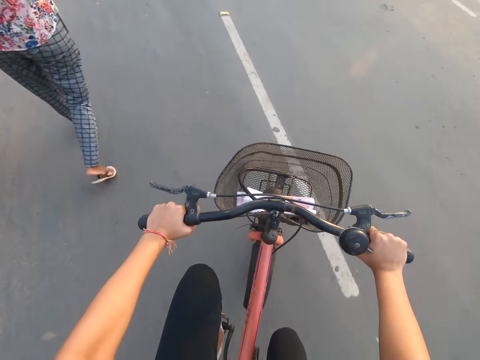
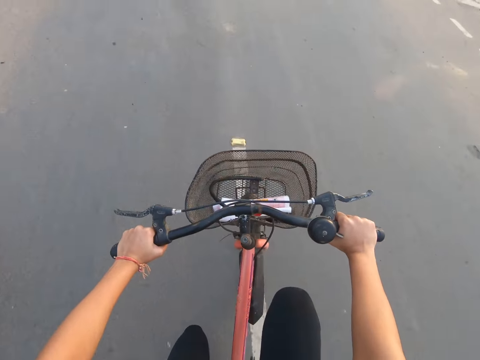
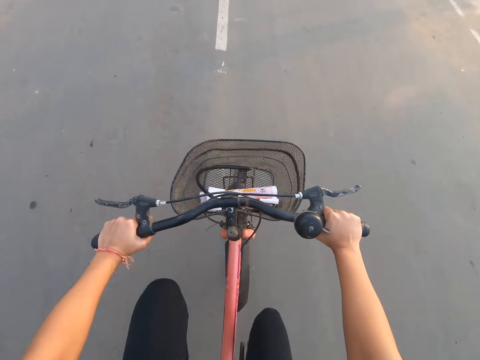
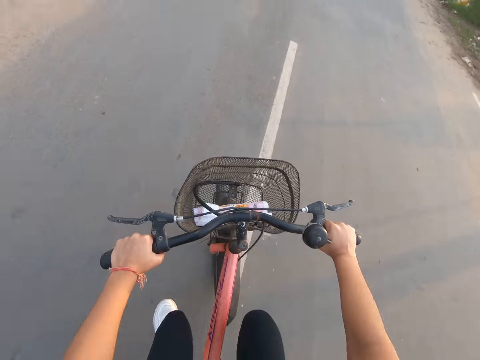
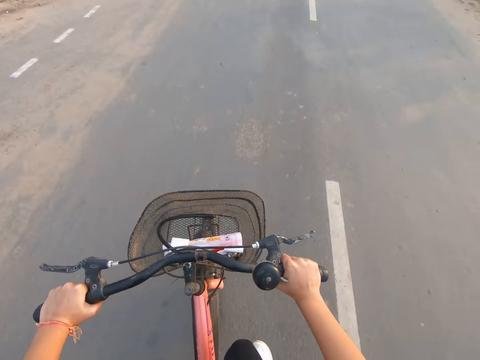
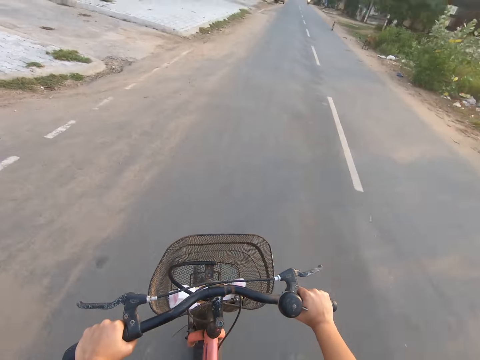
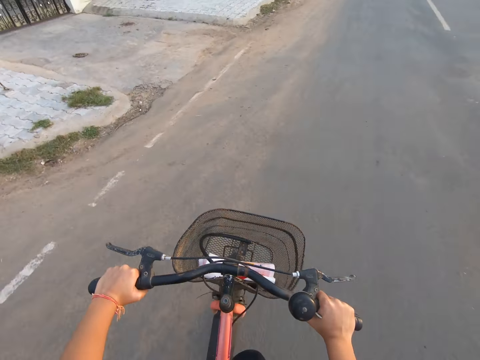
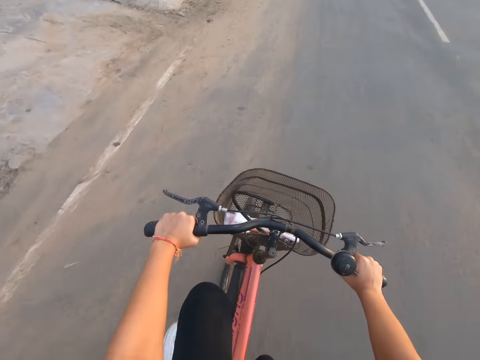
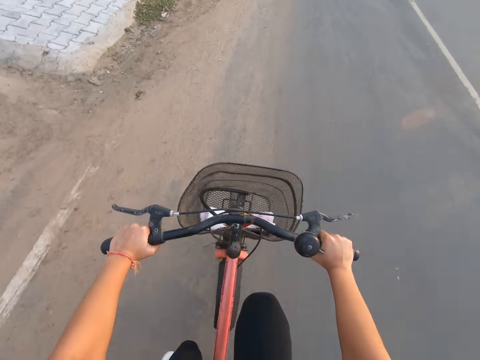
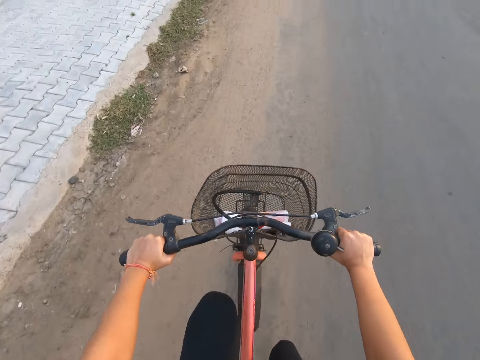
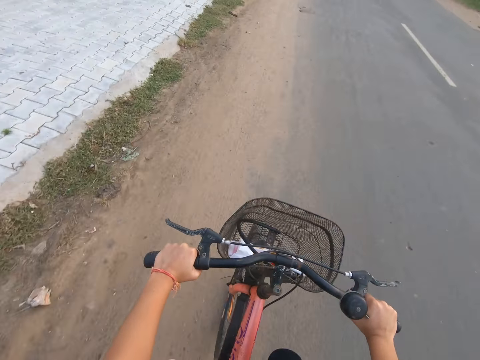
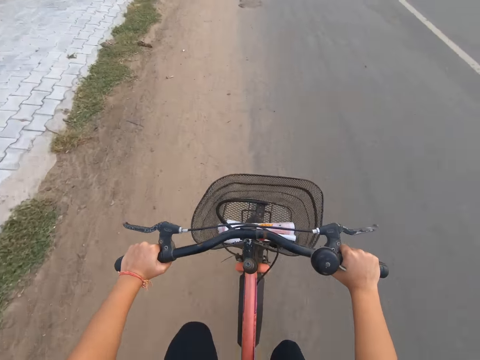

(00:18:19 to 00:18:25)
The camera wearer passes people with a bicycle. A motorcycle drives past the camera wearer.

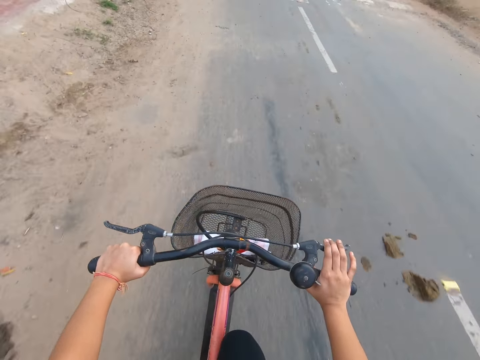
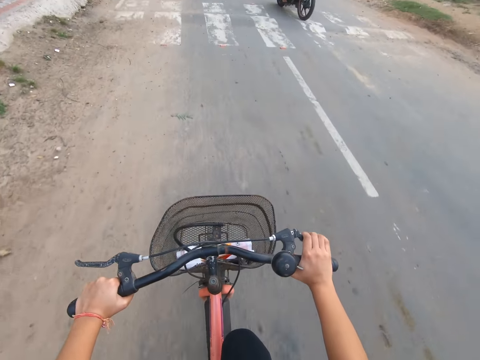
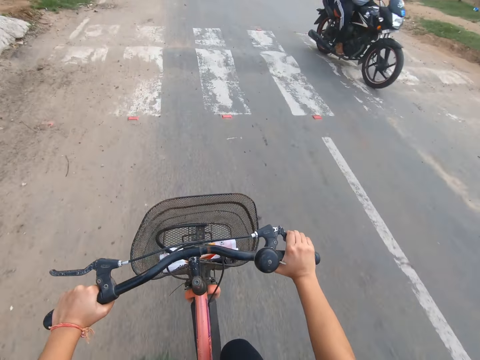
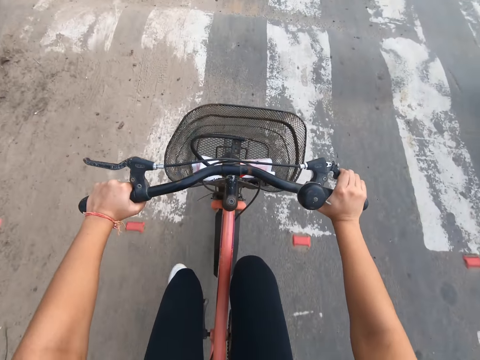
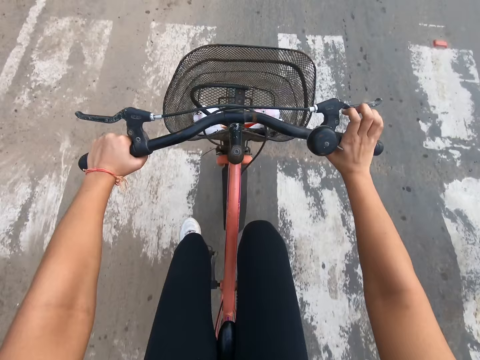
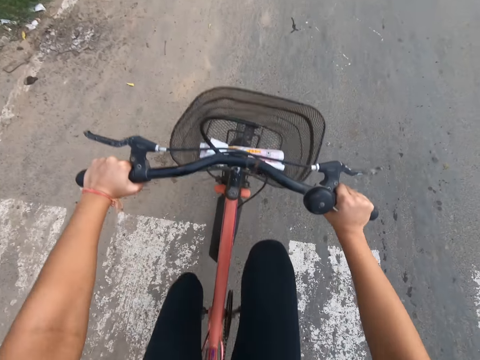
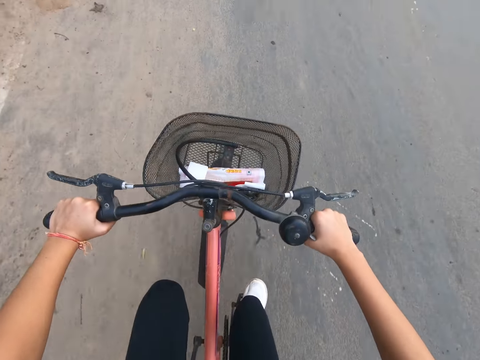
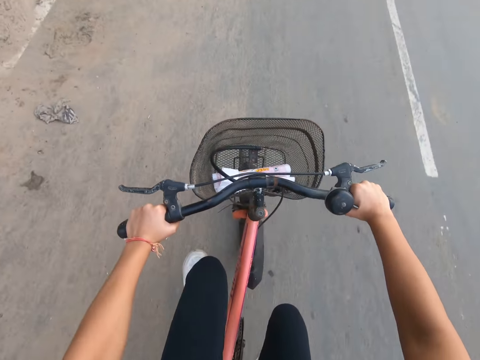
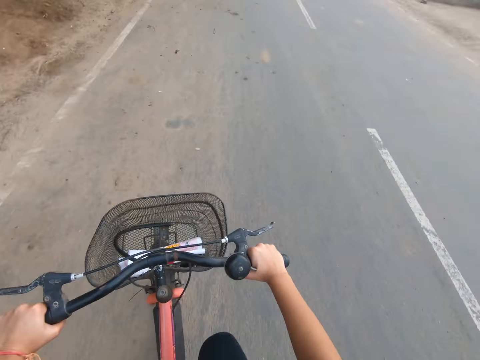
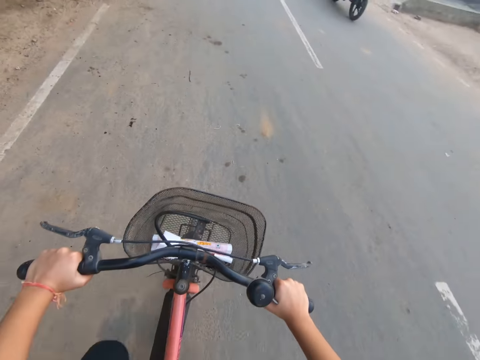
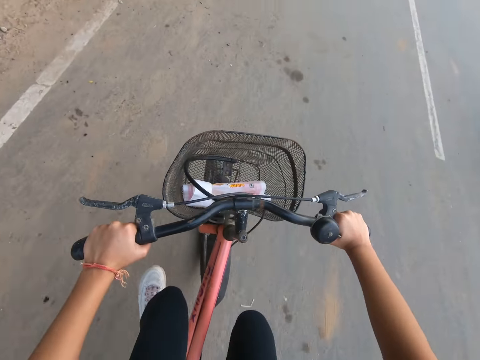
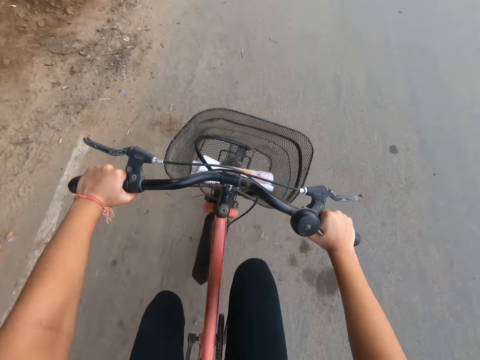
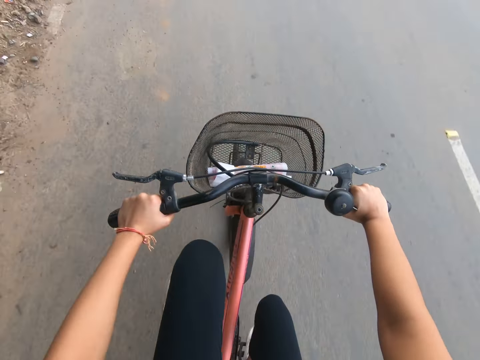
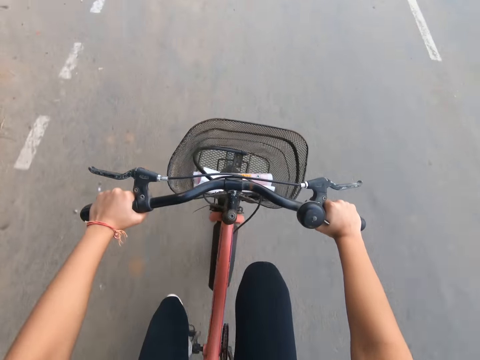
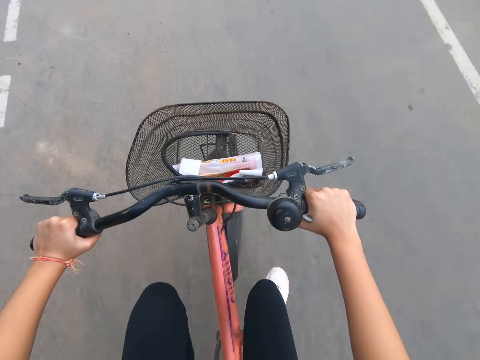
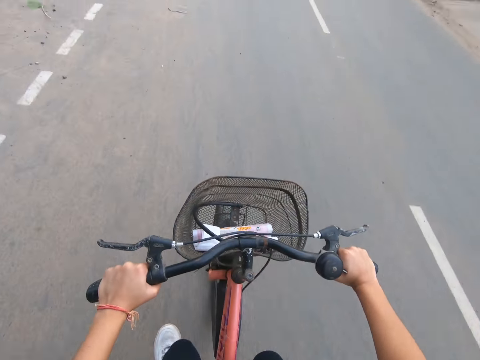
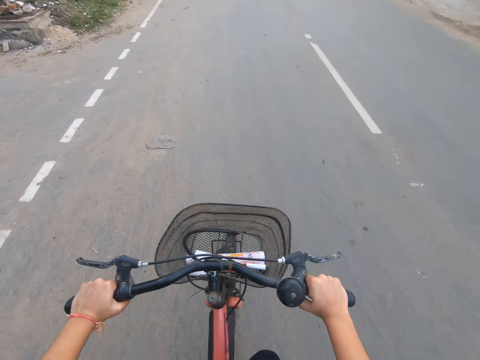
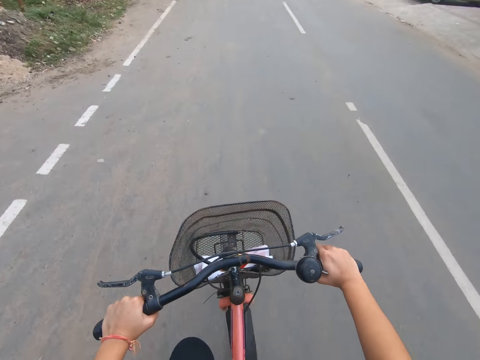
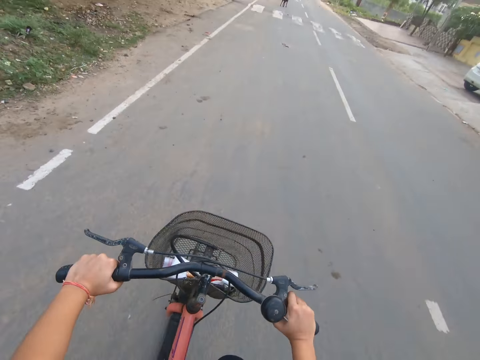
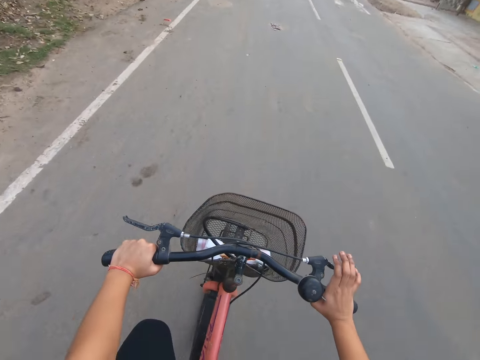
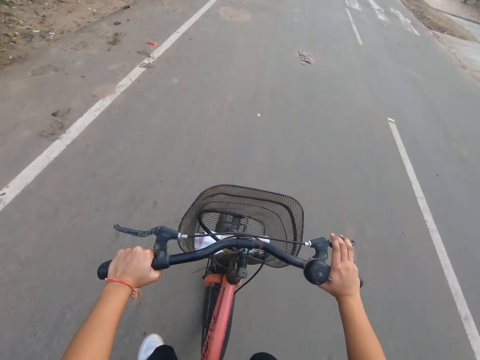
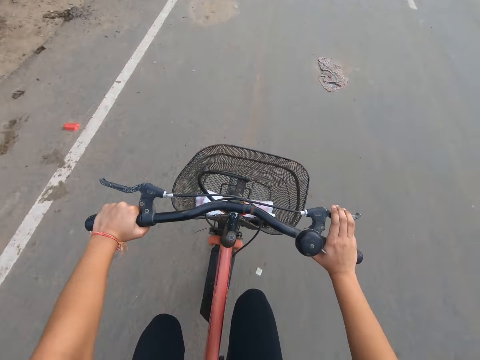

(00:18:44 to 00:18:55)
A motorcycle drives past the camera wearer. A motorcycle drives past again.

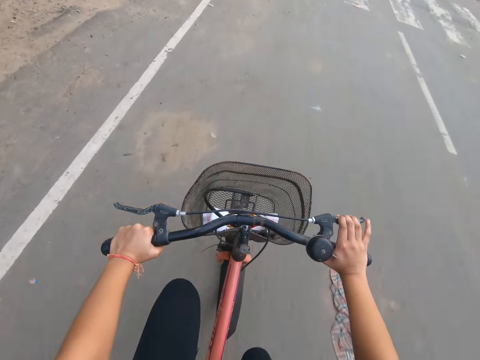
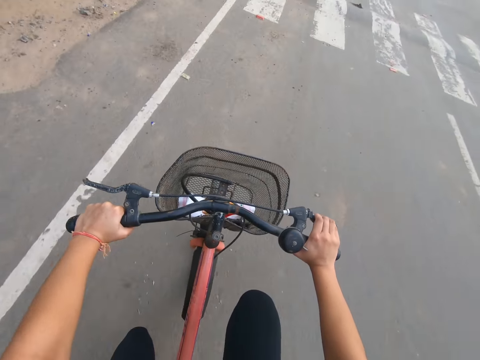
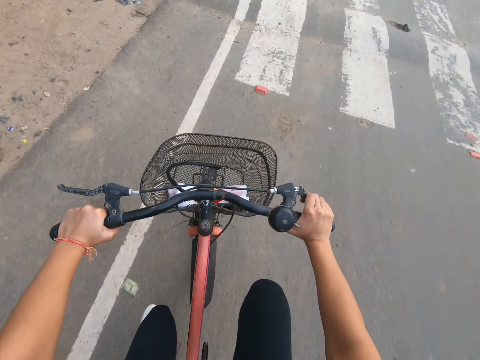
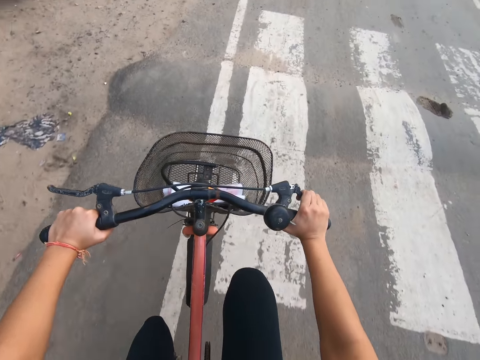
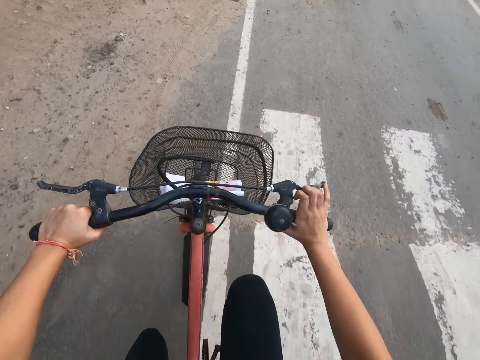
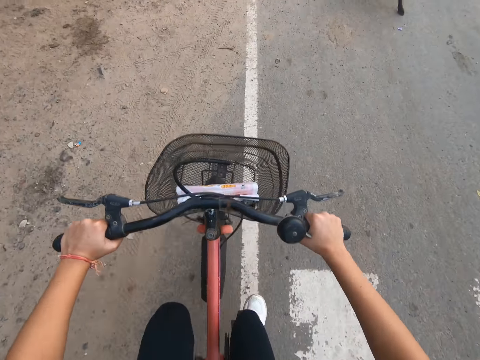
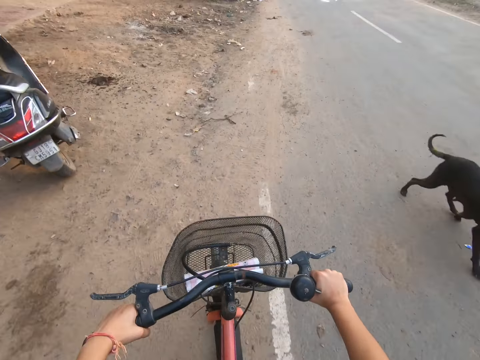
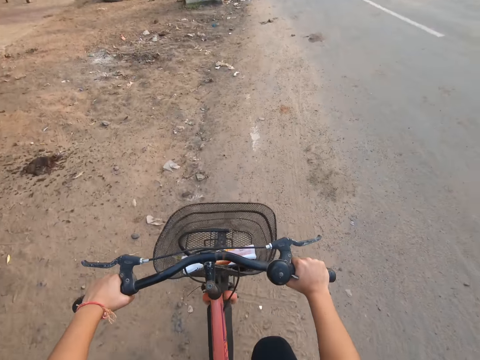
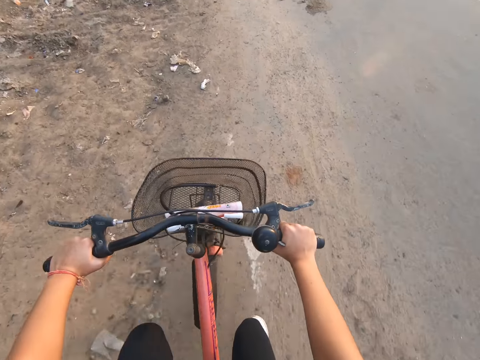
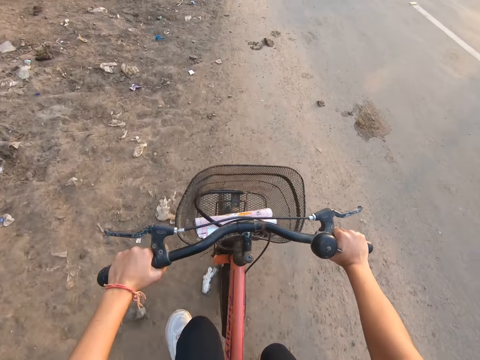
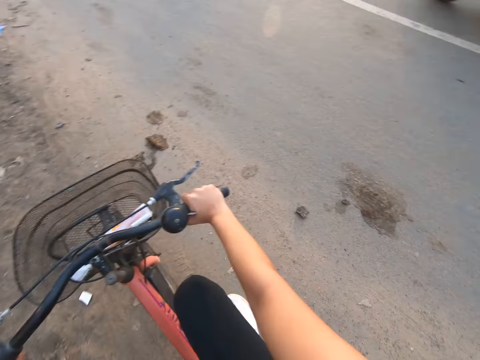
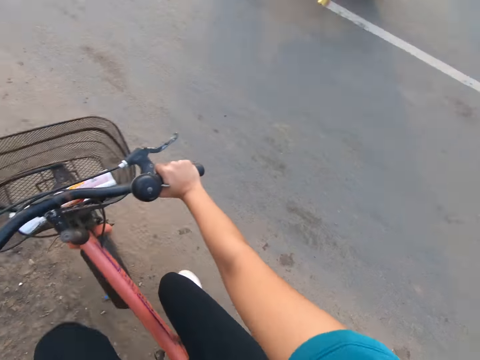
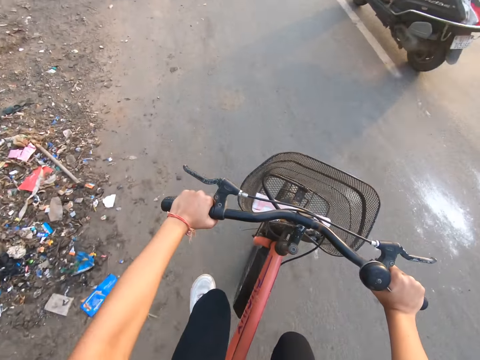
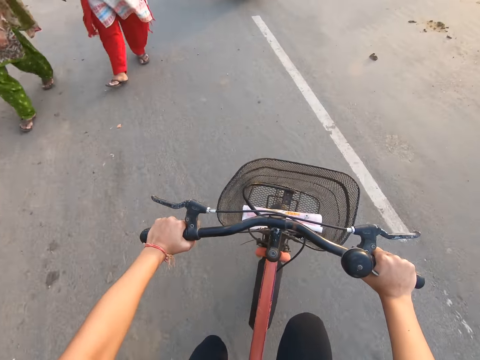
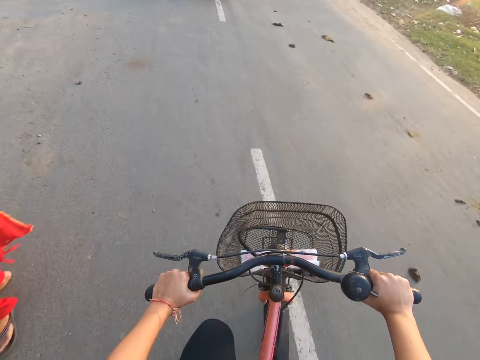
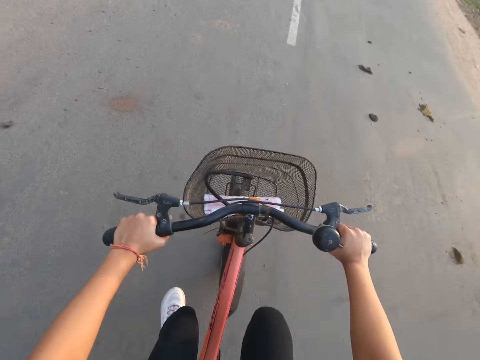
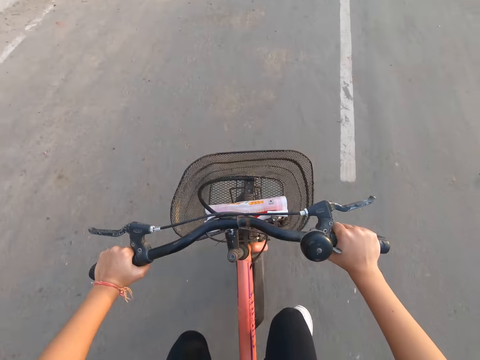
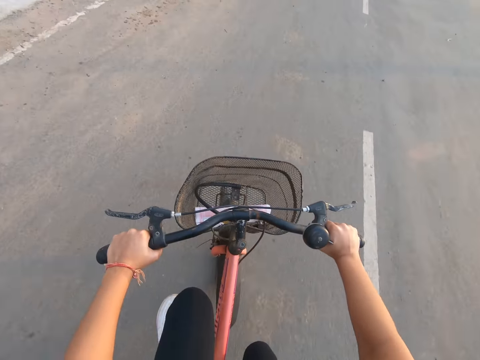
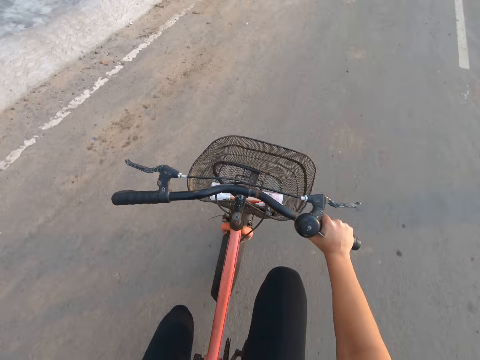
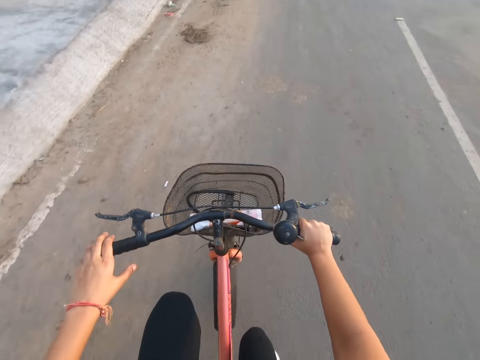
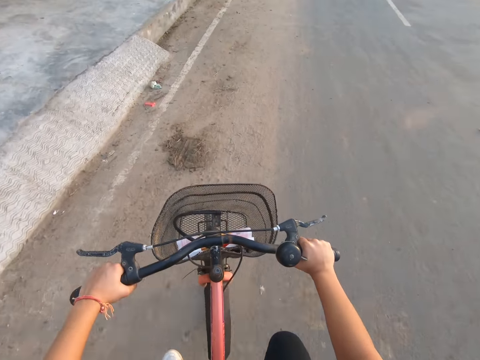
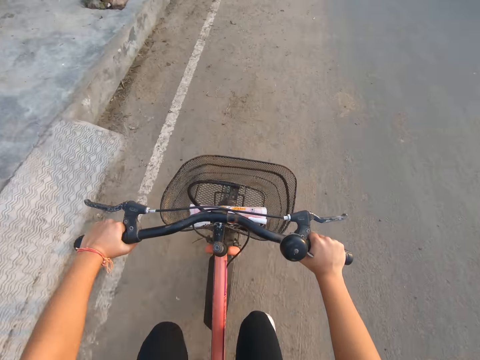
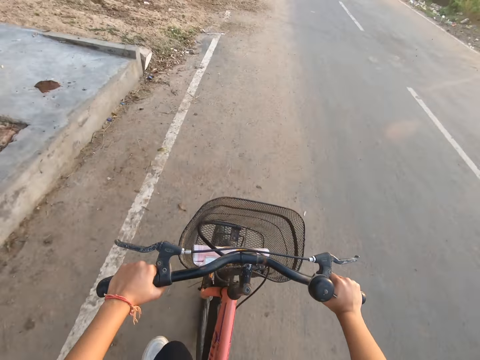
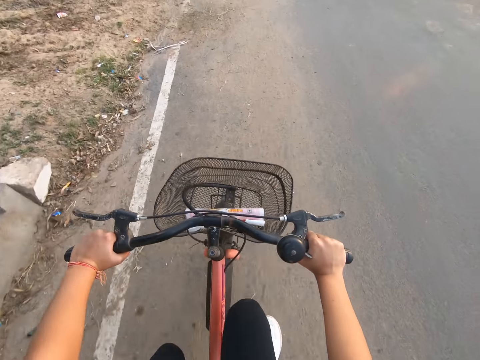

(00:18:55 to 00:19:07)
A dog walks past the camera wearer. A motorcycle drives past the camera wearer. The camera wearer rides the bicycle past a woman and another woman.
